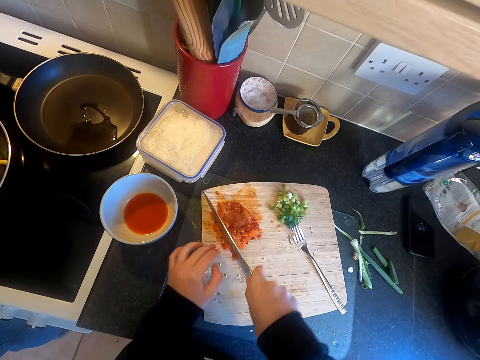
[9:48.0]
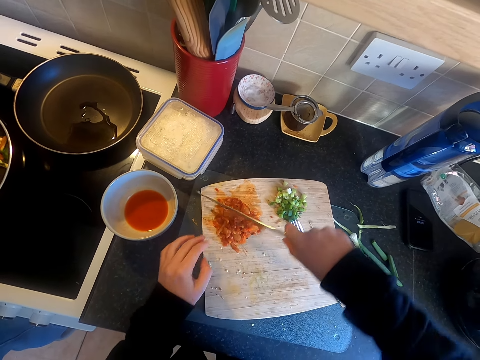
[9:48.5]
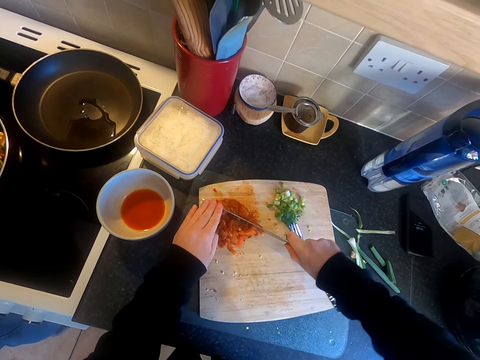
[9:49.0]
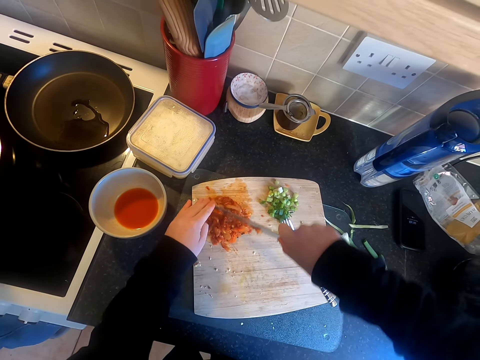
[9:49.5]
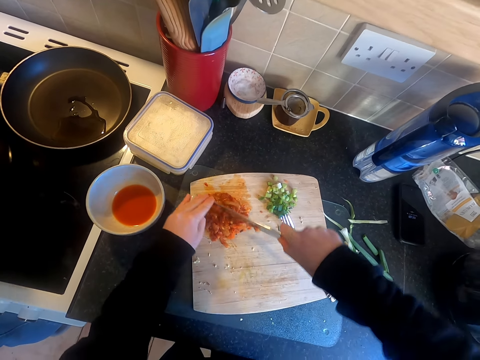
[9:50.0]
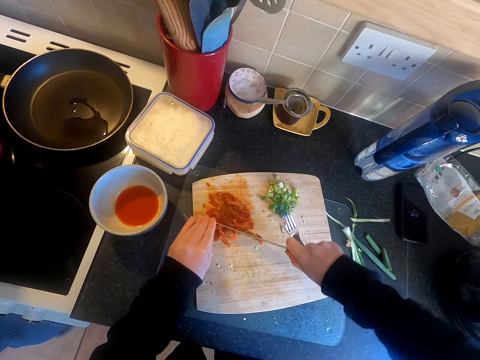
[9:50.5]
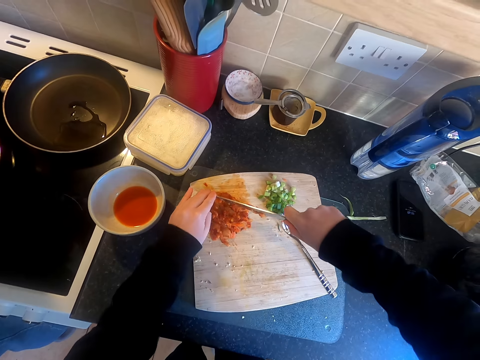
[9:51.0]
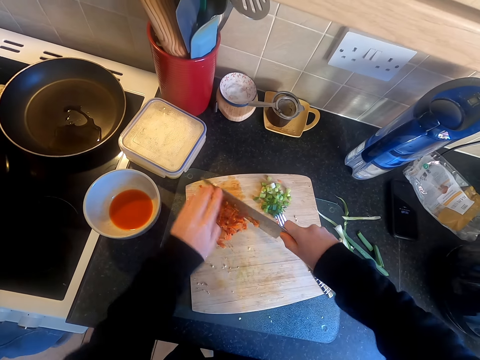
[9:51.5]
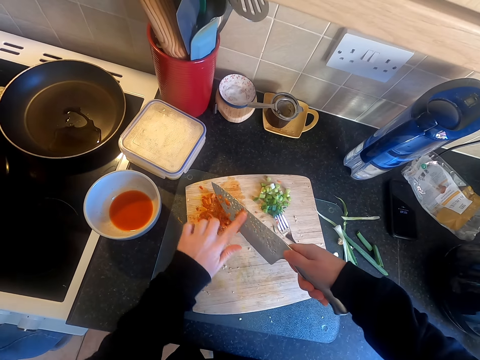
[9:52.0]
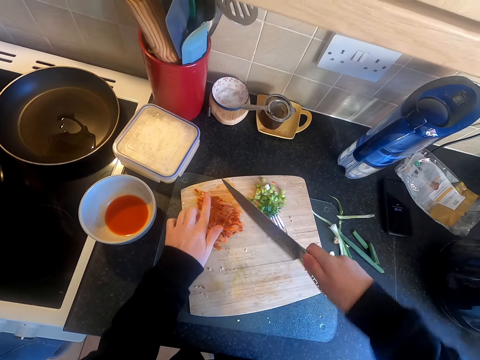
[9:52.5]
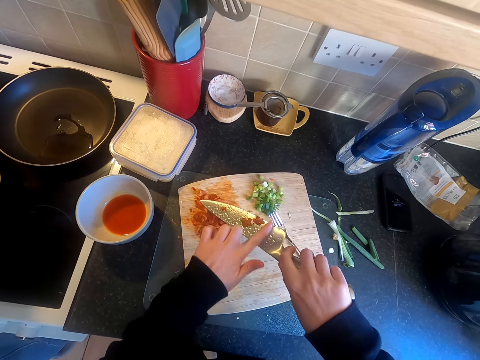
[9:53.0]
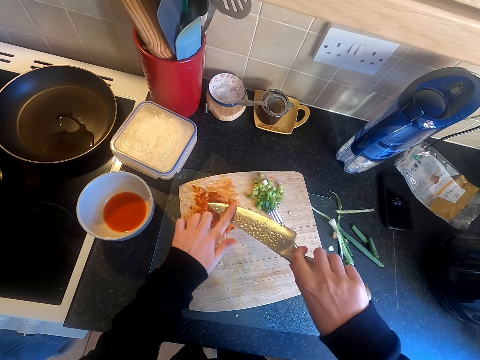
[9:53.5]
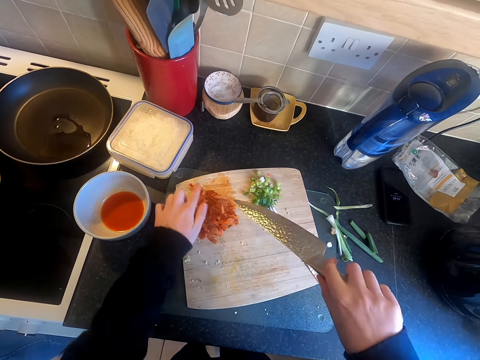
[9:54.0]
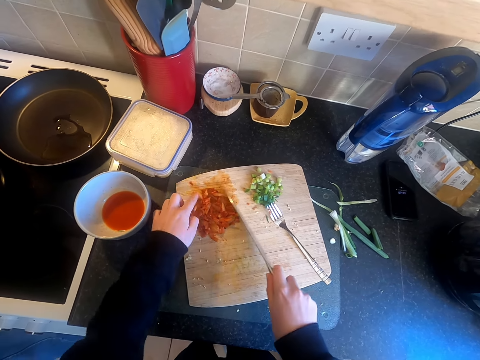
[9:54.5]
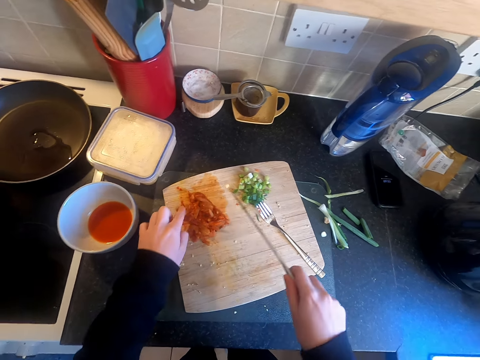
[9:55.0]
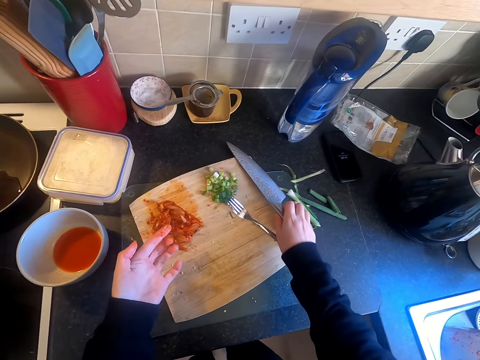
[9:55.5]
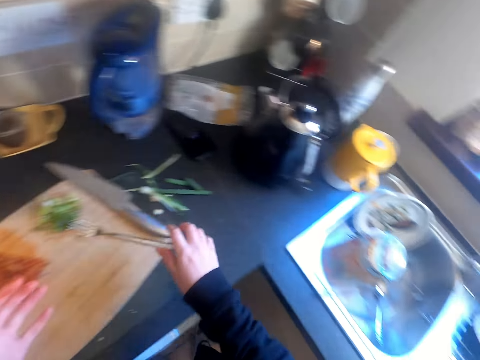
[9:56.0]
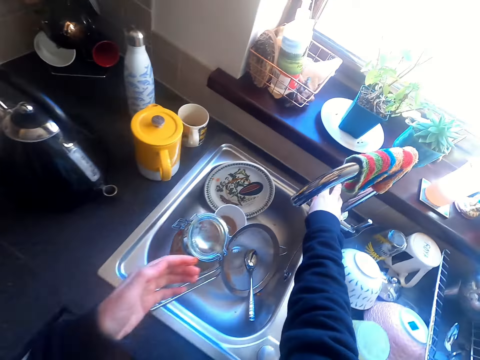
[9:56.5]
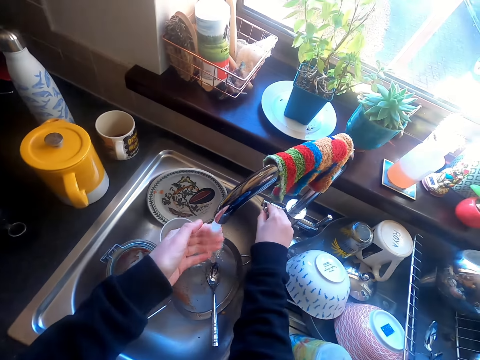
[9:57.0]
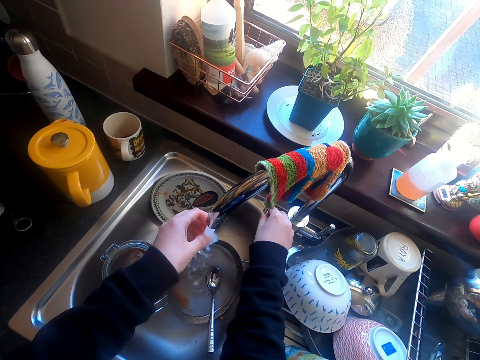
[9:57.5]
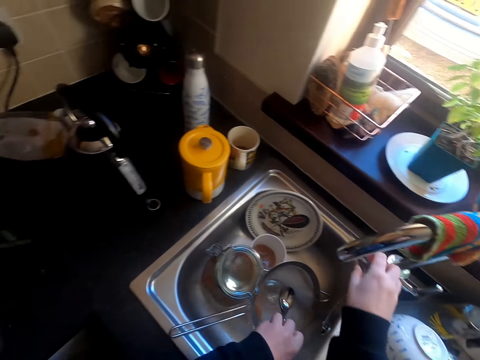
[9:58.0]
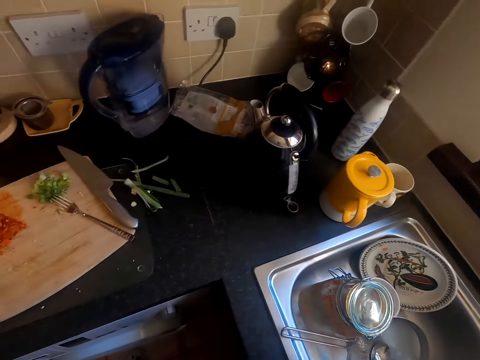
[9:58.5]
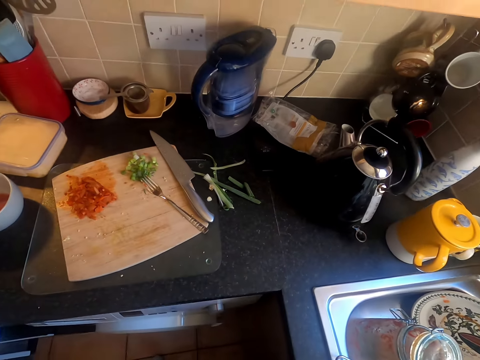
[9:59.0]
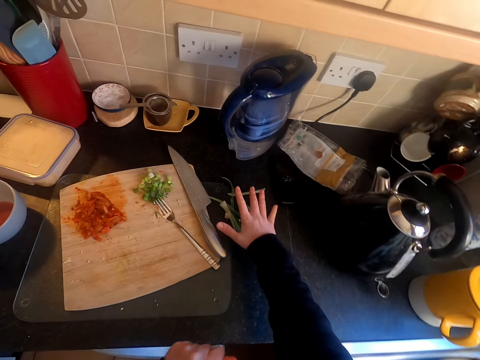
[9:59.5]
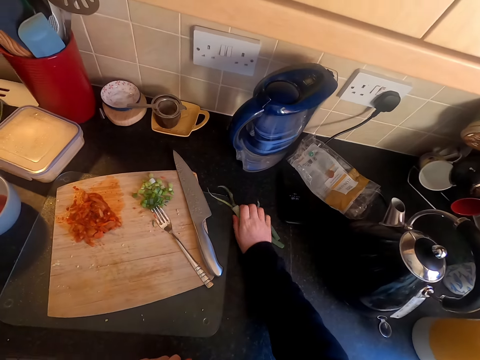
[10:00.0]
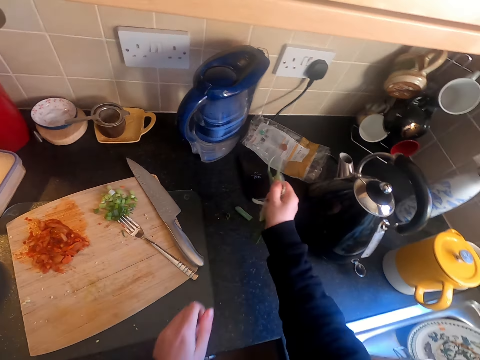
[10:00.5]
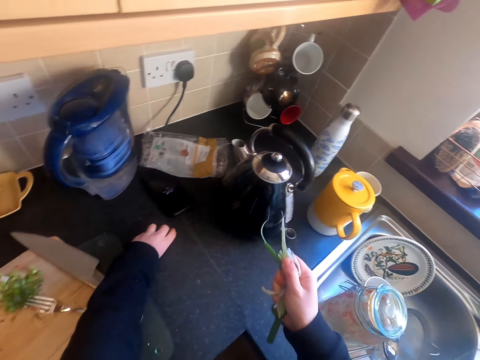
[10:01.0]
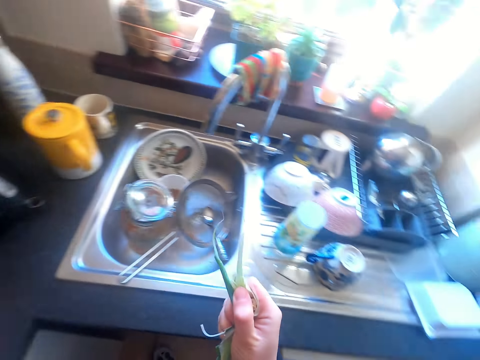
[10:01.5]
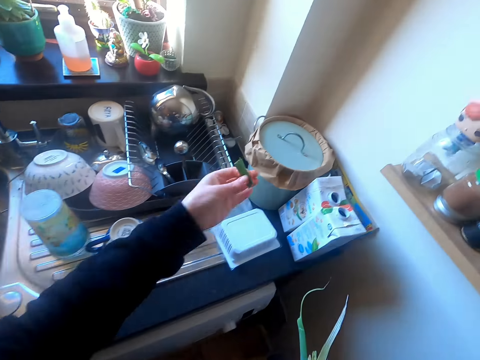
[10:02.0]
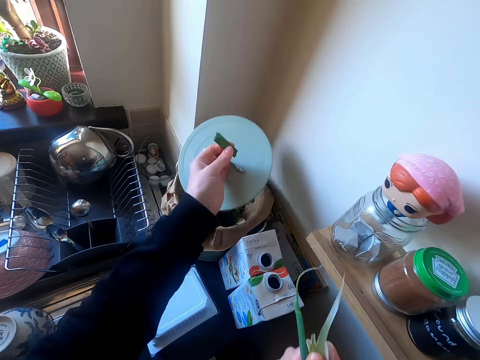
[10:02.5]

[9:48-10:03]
The camera wearer wipes the knife with her fingers. She removes something from the knife with a finger. She places the knife in the cutting board. She opens the tap. She washes her hand in the sink. She moves around. She takes spring onions from the counter. She picks waste from the counter top.

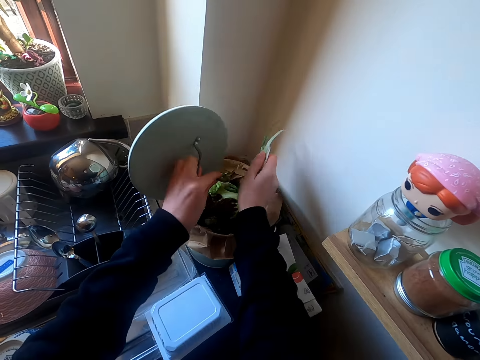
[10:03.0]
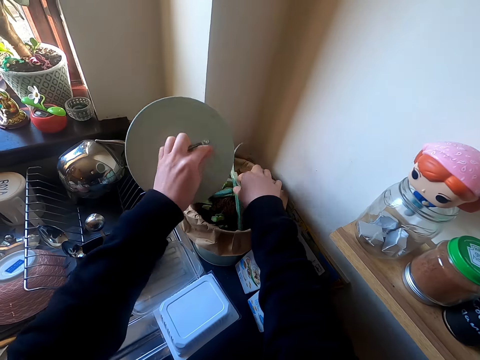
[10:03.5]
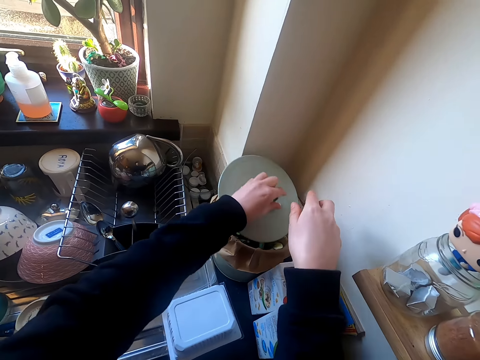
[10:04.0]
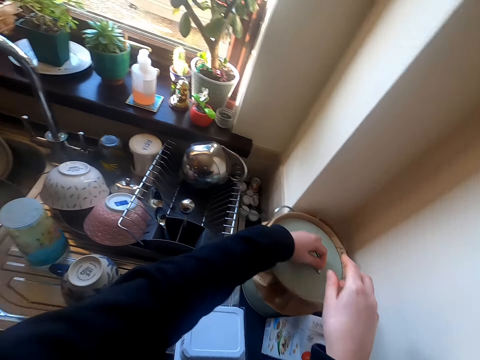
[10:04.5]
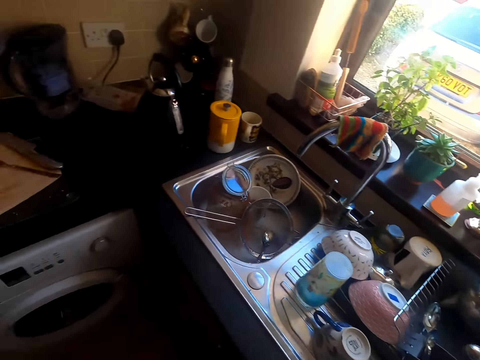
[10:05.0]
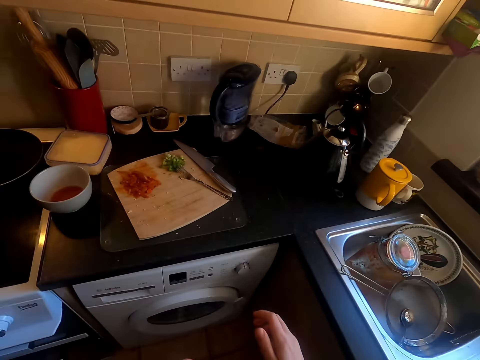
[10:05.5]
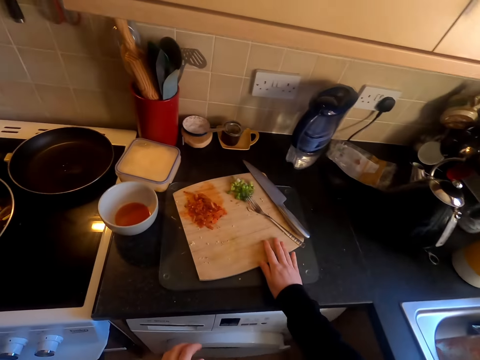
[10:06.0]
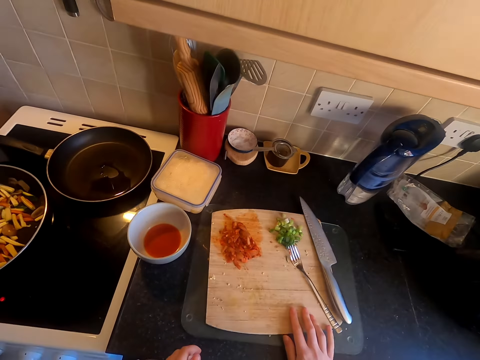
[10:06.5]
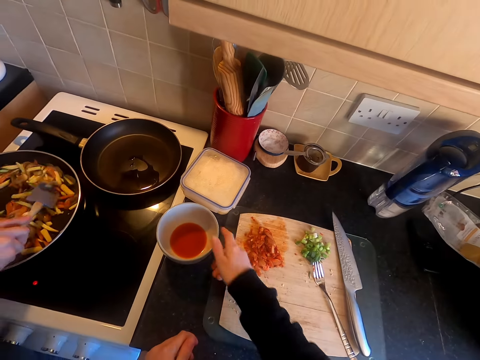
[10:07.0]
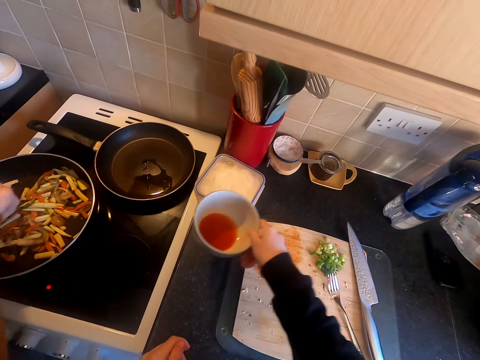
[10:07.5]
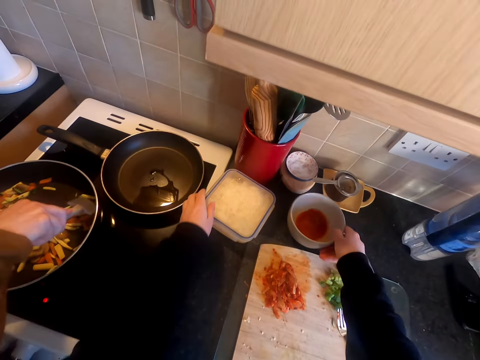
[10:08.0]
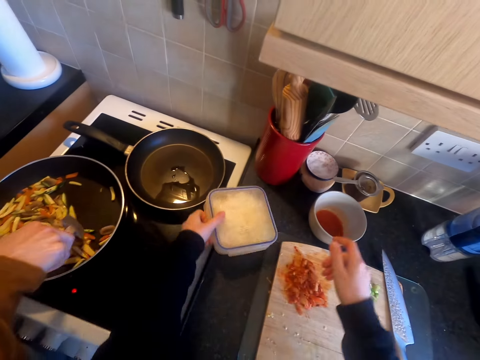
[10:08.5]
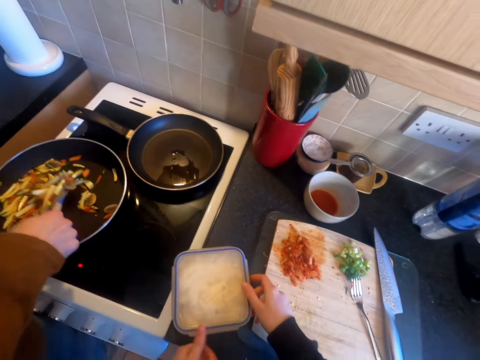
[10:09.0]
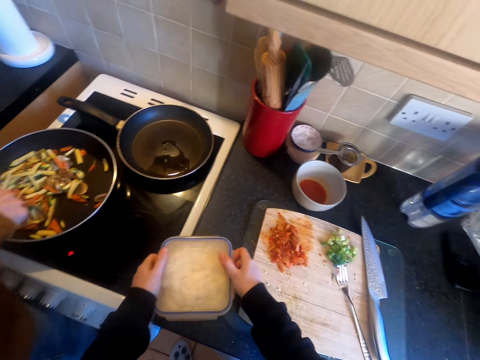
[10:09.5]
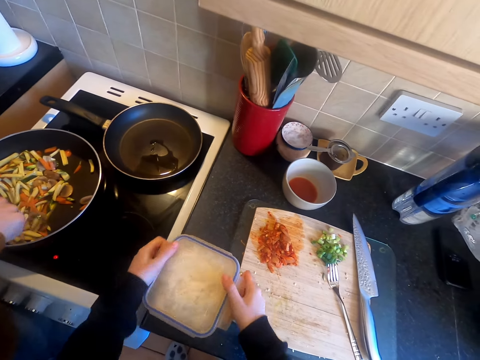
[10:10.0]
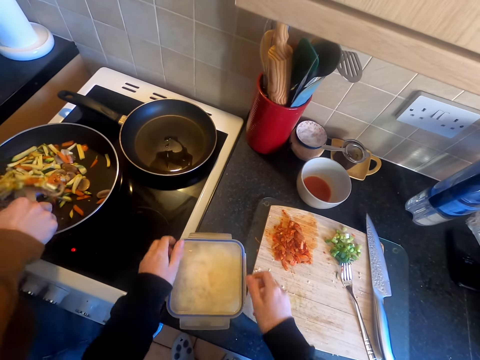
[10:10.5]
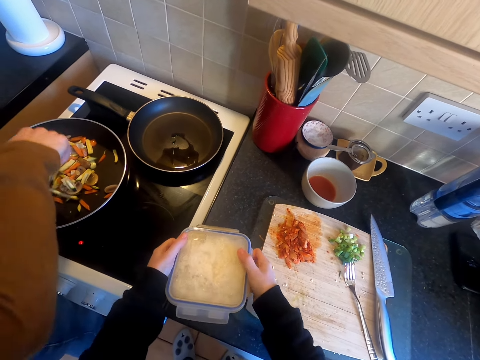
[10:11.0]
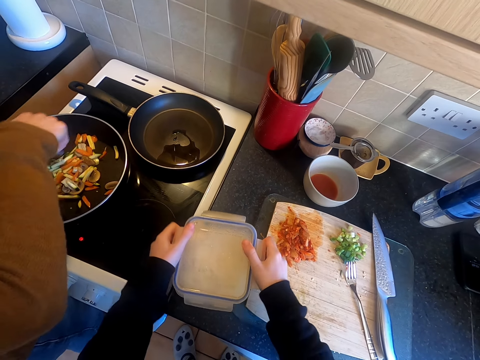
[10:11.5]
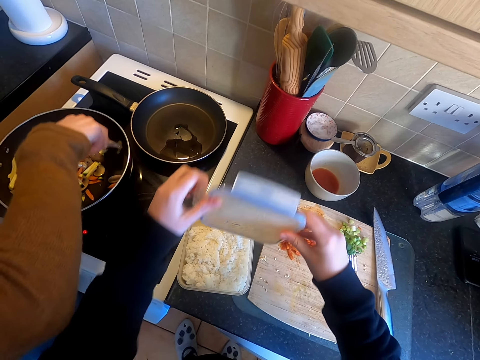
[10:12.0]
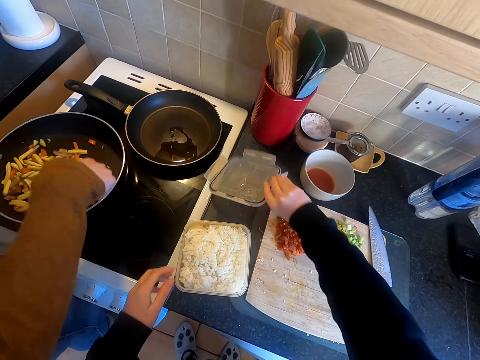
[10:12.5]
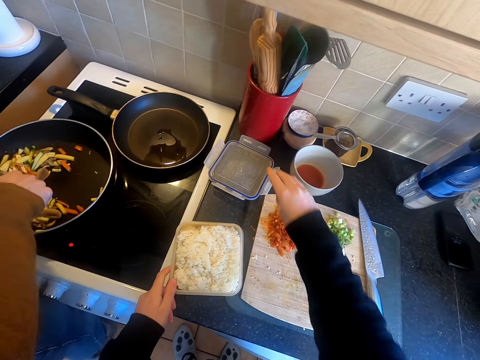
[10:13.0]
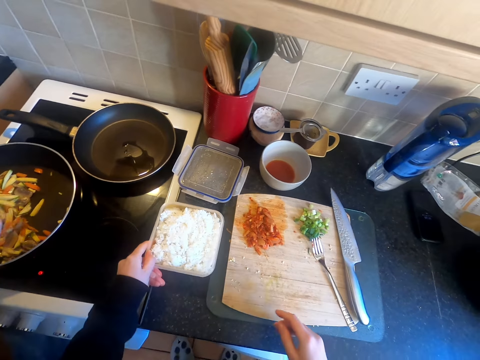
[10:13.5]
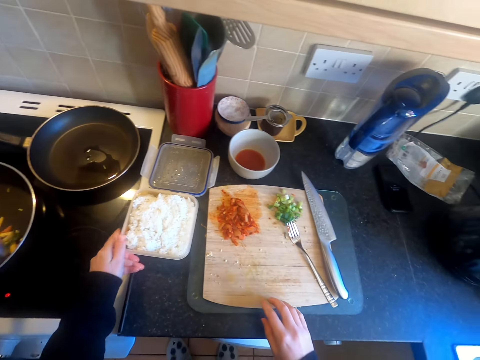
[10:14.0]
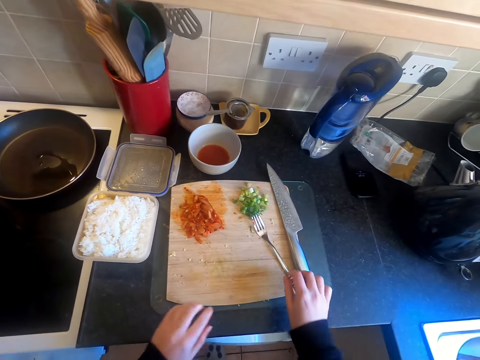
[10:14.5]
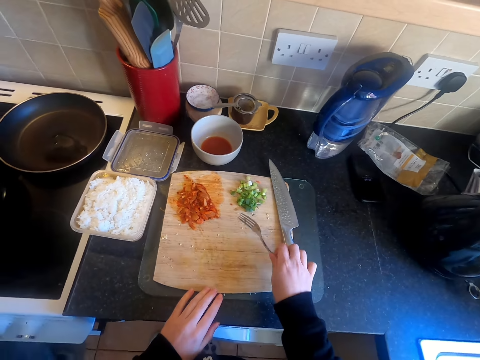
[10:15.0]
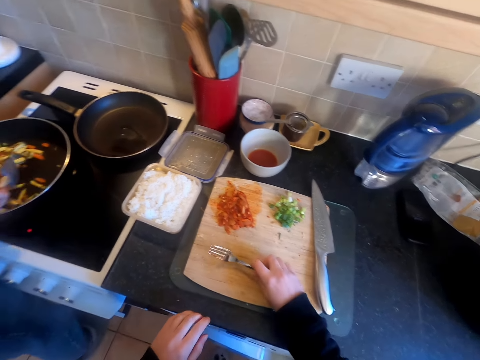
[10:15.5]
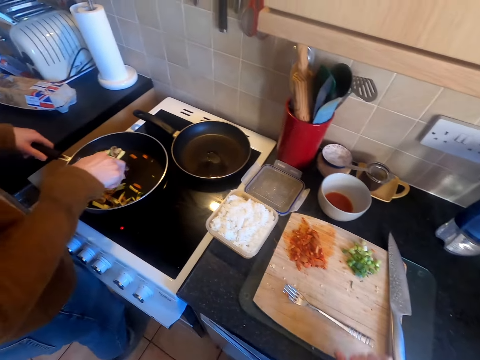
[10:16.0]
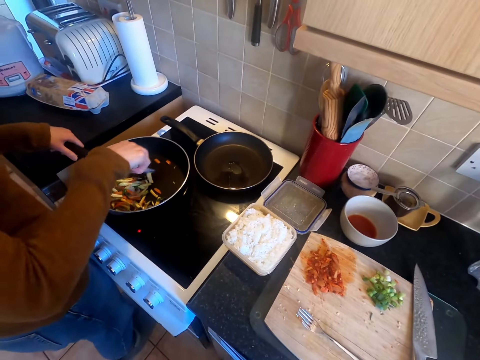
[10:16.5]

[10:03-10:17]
The camera wearer opens the trash bin. They put the spring onion in the basket. They put waste in the trash bin. They cover the trash bin with a lid. They move around. They move the cutting board. They pick something from the counter top. They put a bowl of something aside. A woman cooks something with a cooking pan. The camera wearer picks a tin of rice. They turn something on the counter top. They open the tin of rice. They place the lid on the counter top. They place something on the counter top. They pick a fork from the cutting board. They move around.
